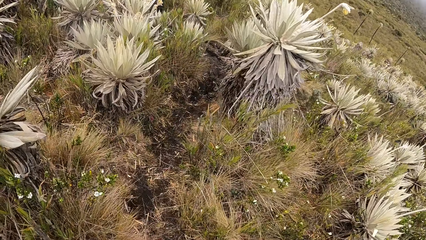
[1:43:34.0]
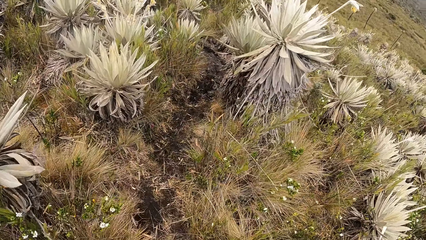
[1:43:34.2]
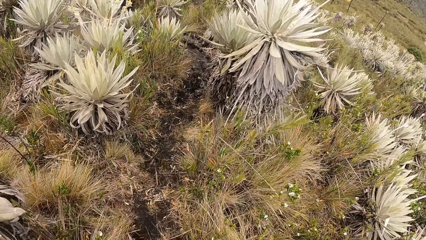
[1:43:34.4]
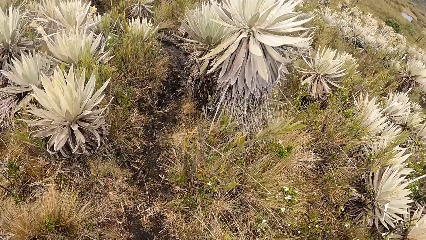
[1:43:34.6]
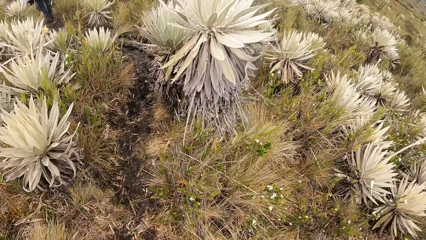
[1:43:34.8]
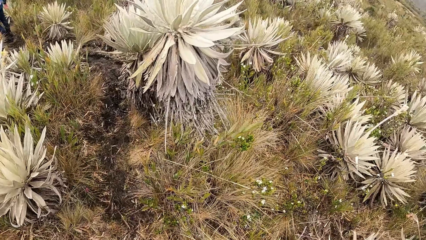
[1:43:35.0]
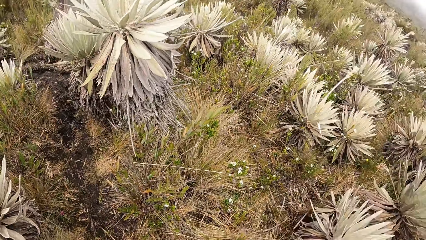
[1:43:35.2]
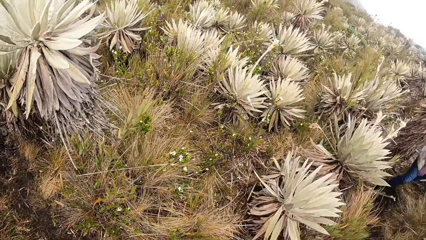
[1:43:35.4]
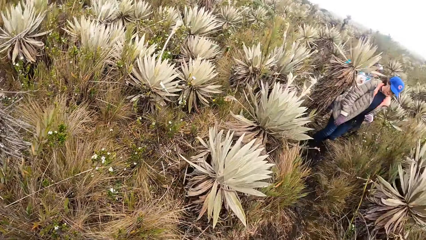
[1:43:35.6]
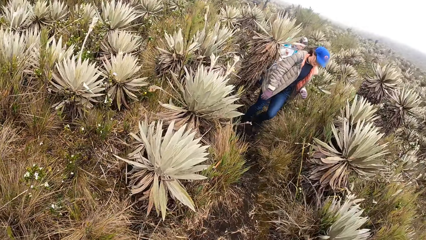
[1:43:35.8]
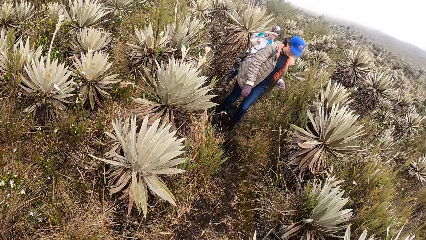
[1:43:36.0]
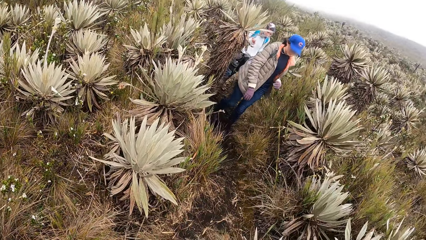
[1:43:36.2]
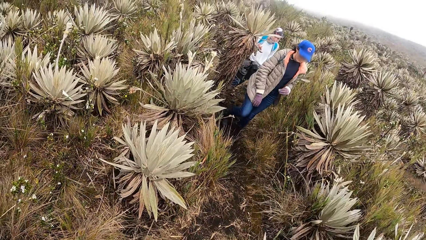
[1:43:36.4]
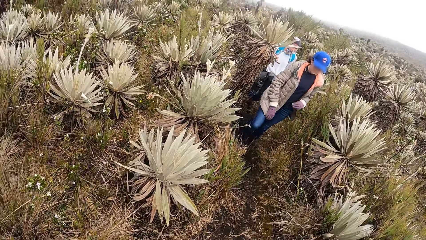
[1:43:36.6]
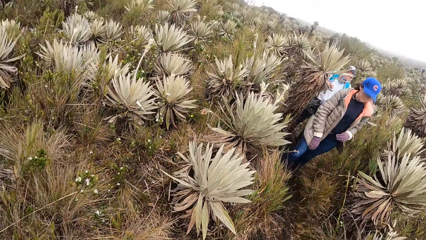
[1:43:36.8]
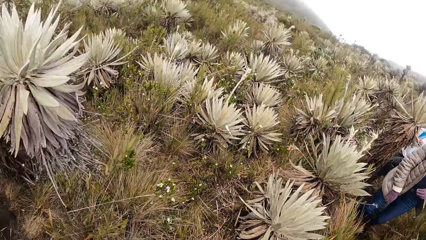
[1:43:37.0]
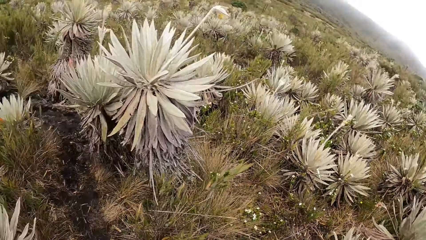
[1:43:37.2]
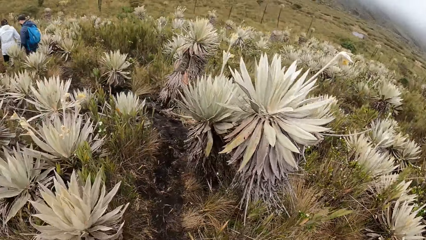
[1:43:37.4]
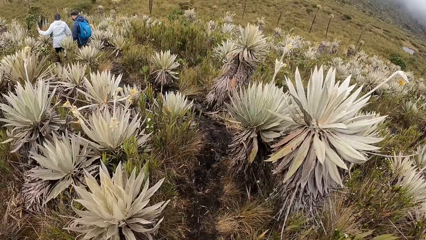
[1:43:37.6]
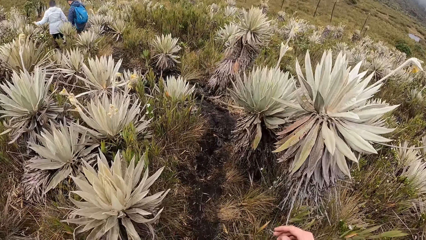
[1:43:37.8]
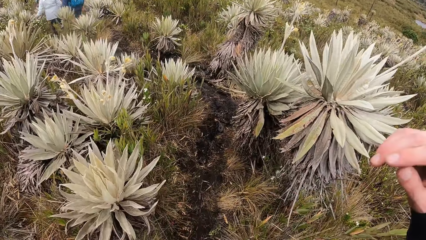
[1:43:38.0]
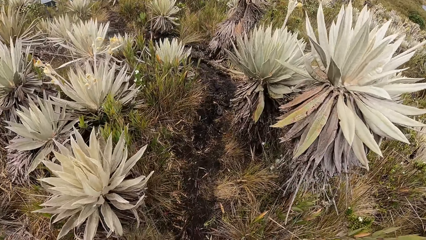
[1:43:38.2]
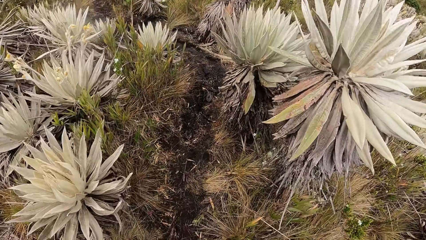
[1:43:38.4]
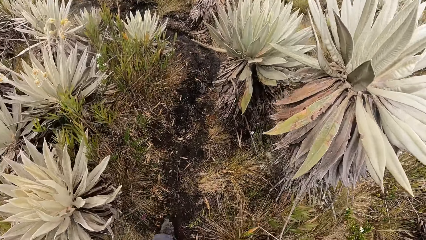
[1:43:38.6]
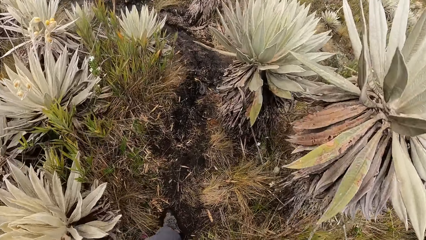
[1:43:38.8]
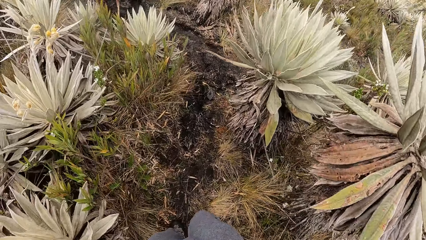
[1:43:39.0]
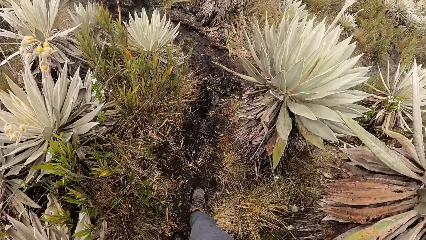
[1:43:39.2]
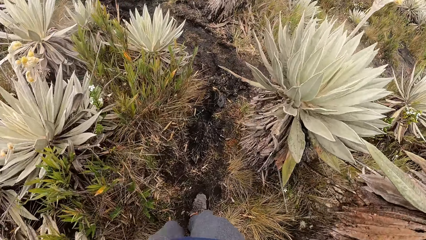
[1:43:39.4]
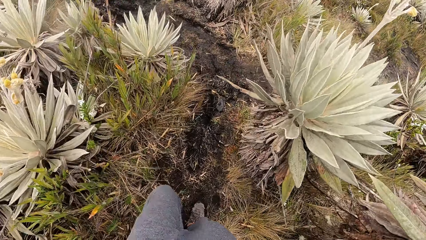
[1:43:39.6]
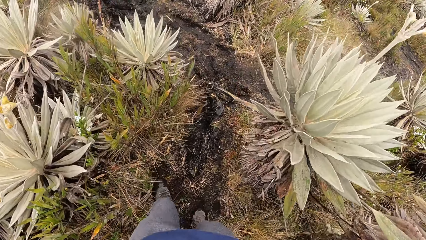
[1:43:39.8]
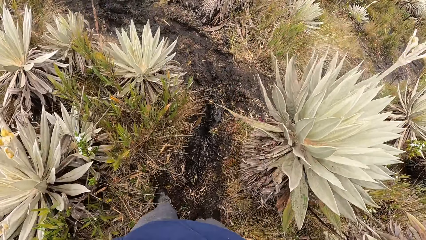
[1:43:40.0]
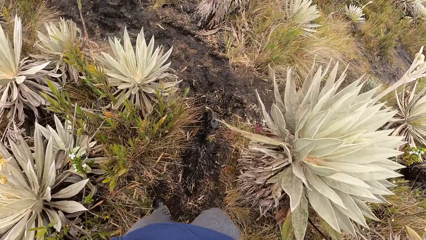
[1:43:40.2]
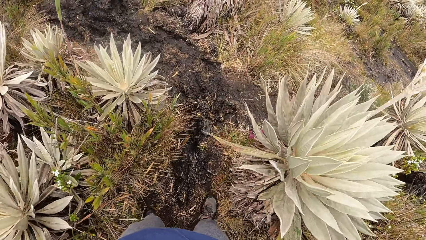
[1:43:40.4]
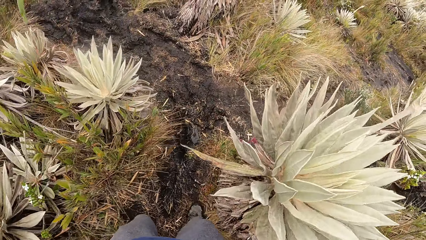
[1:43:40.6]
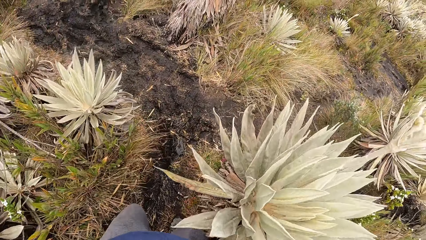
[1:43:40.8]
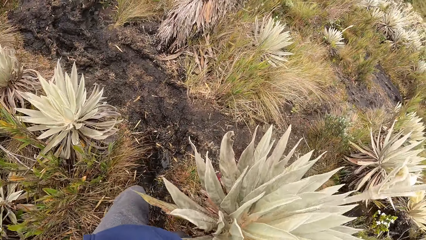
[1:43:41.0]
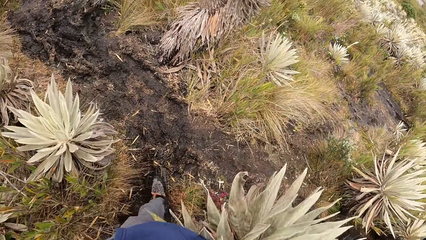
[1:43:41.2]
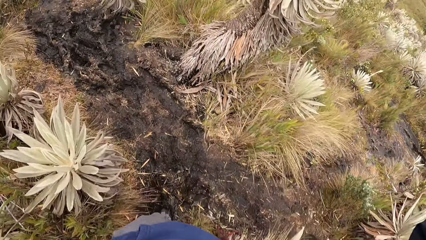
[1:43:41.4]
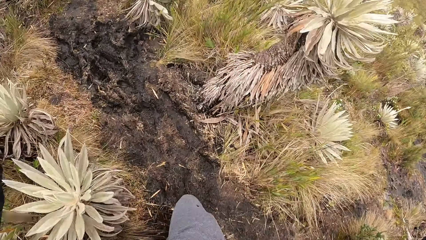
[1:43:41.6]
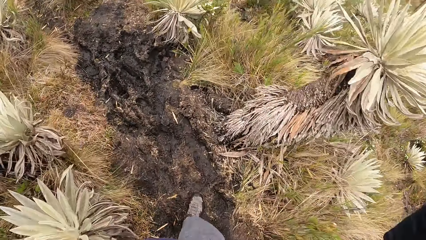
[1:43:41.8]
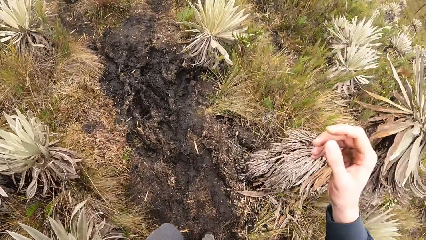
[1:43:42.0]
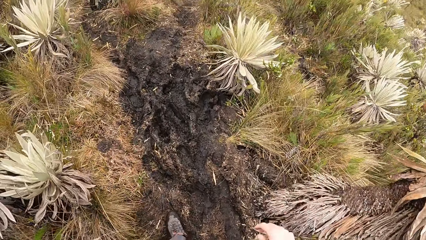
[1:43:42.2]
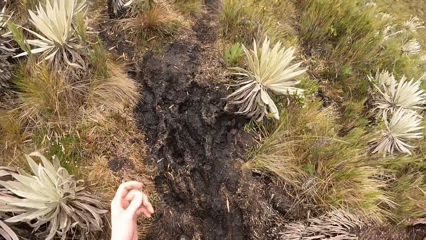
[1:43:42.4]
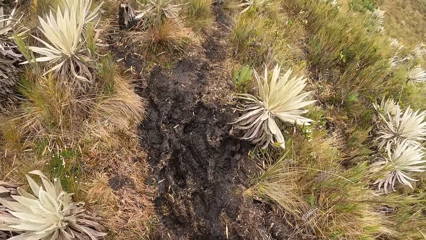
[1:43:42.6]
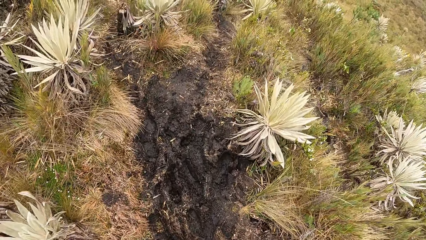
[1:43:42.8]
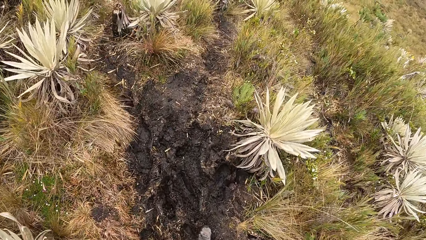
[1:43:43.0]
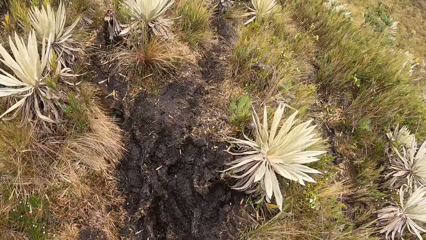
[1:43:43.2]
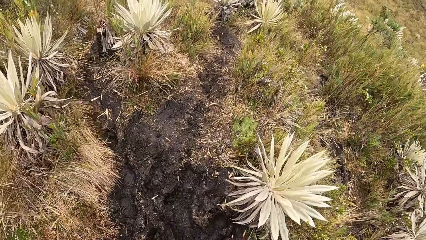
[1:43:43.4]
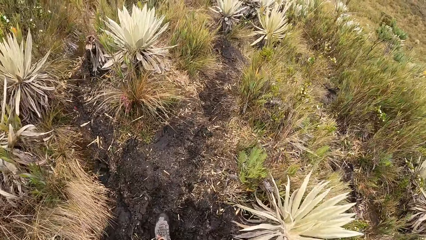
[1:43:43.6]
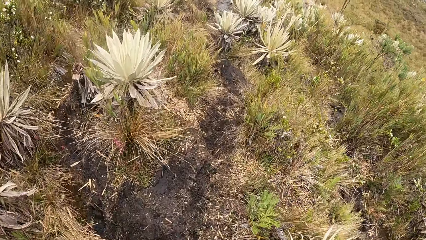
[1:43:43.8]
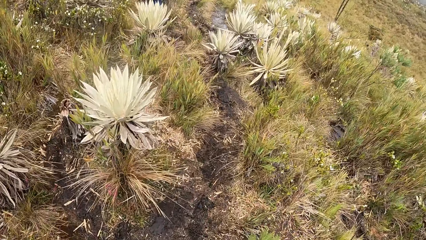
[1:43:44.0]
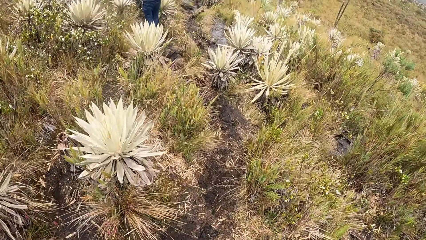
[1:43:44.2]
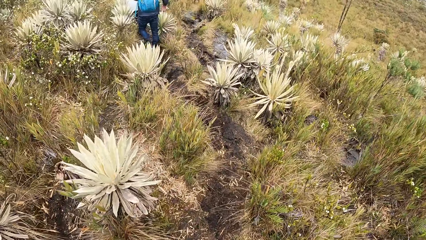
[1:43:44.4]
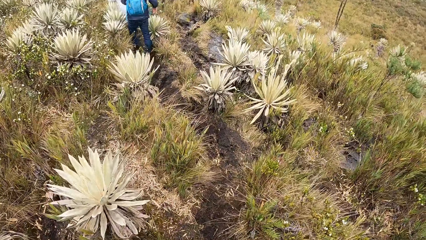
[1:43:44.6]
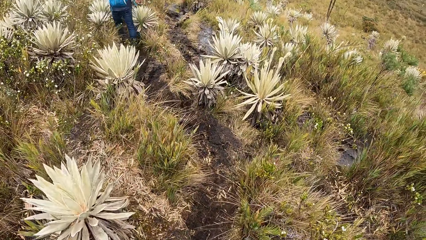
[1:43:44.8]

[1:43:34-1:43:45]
The camera wearer converses with a friend. They walk on the road.

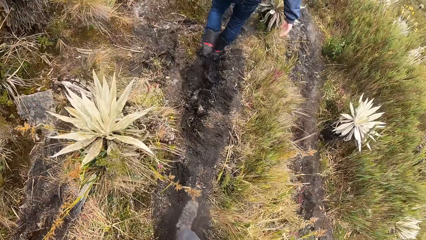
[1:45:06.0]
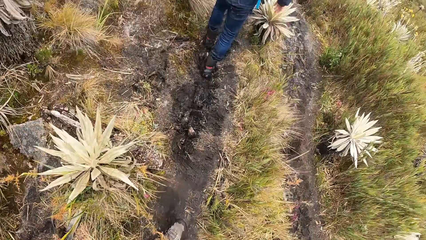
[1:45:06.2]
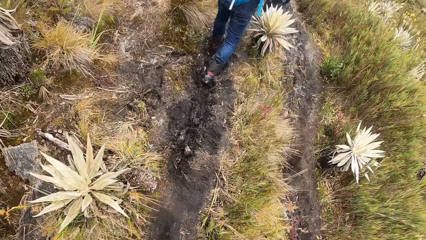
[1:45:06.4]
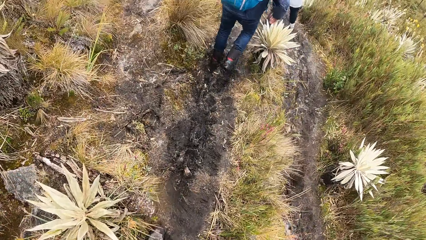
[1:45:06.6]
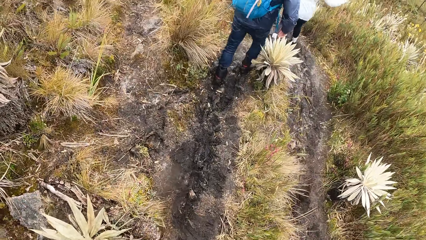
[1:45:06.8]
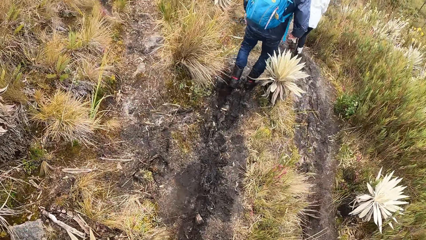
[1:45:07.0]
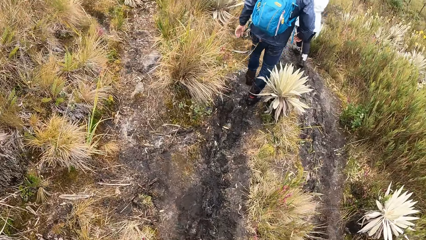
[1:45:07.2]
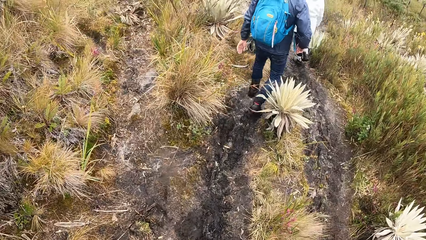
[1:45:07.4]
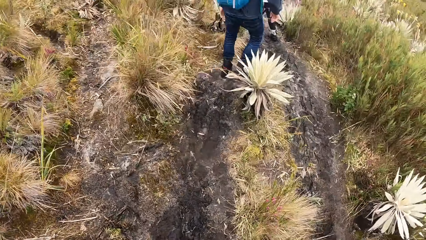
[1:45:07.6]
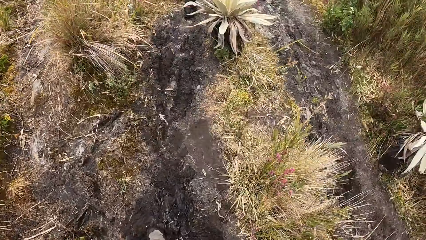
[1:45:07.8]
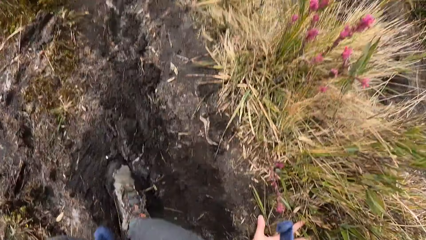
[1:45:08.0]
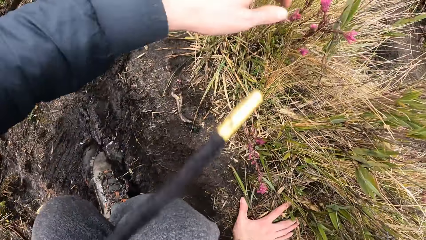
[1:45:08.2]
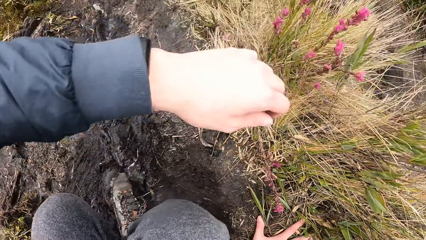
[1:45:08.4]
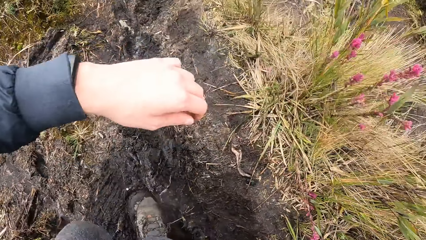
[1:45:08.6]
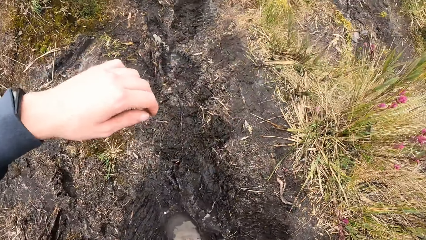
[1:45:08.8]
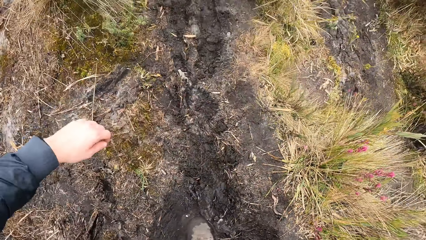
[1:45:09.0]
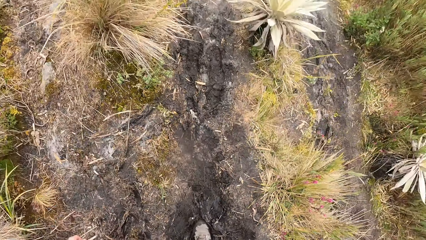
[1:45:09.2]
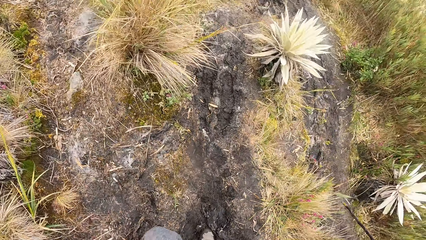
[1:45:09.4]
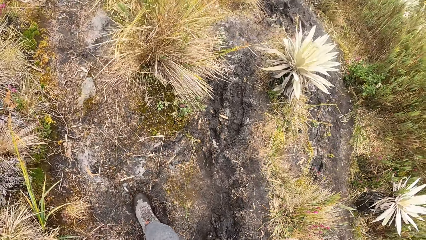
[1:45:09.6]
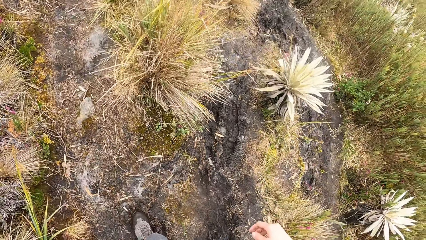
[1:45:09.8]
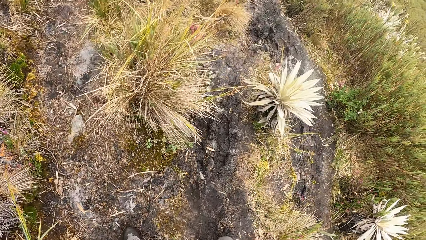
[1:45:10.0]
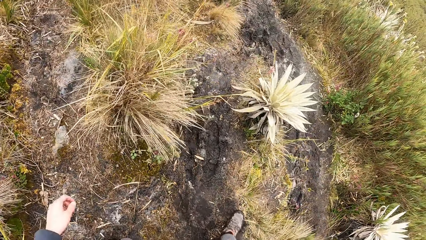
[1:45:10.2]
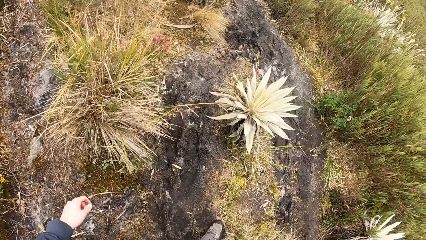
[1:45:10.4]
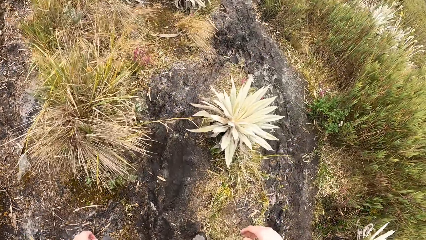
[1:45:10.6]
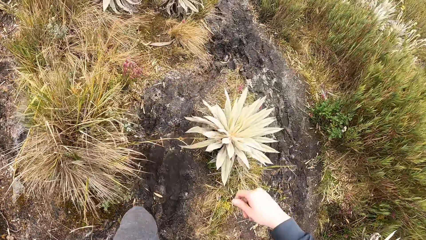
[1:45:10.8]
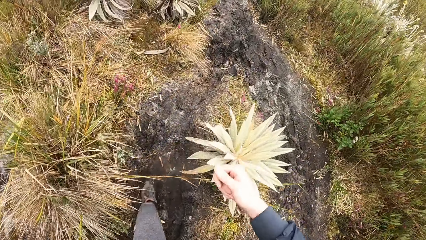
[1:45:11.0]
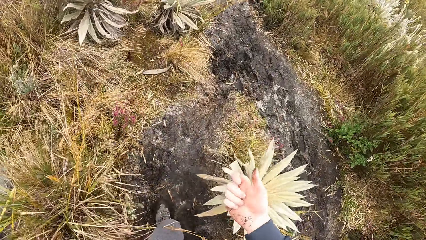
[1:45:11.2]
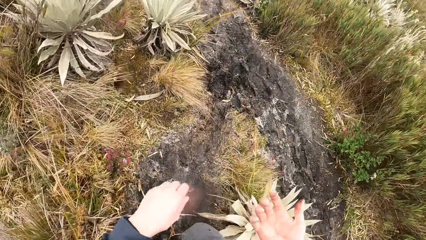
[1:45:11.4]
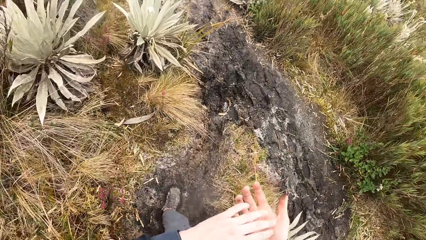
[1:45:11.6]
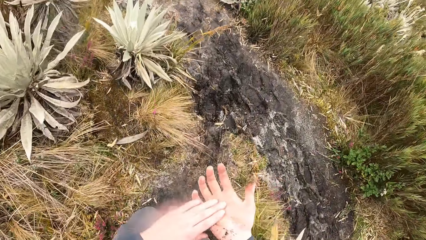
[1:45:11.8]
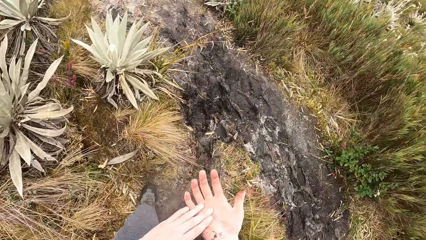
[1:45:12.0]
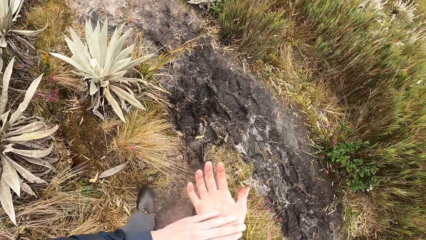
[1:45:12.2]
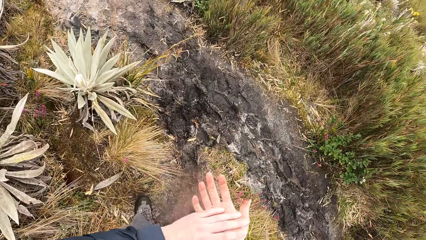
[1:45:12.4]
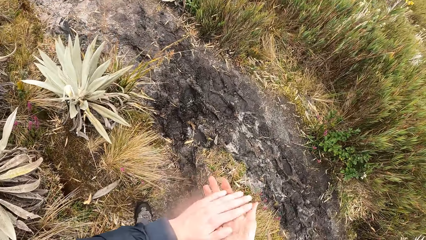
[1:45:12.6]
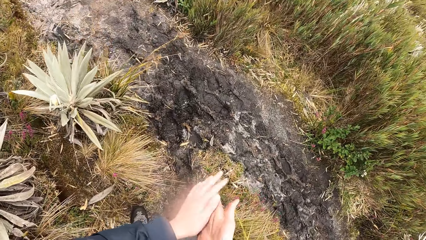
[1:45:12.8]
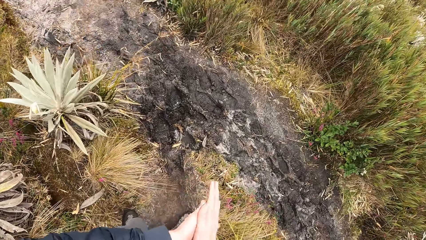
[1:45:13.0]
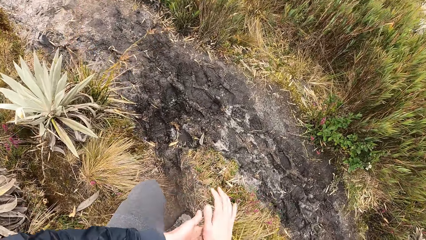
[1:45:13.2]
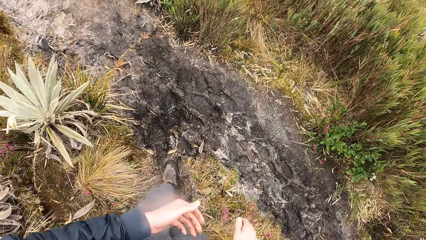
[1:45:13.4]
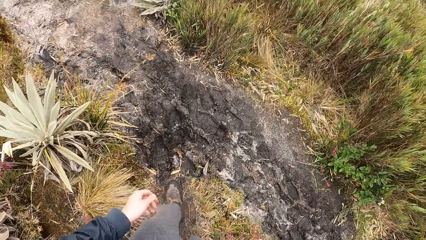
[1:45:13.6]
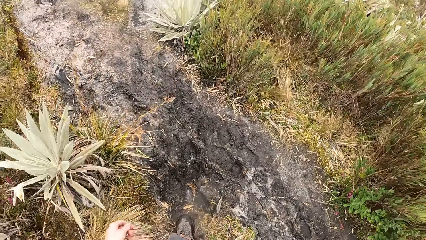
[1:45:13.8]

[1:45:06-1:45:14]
The camera wearer touches the ground with his right hand. He holds grass, stands and walks. He rubs both his hands together. He walks.
